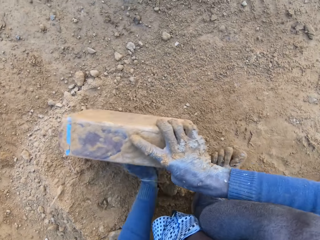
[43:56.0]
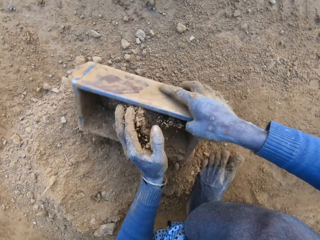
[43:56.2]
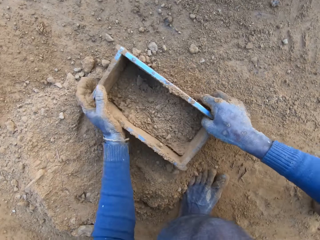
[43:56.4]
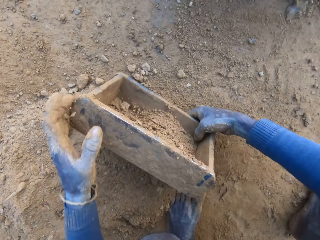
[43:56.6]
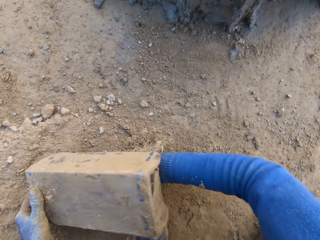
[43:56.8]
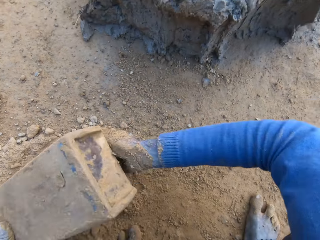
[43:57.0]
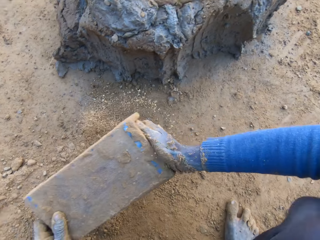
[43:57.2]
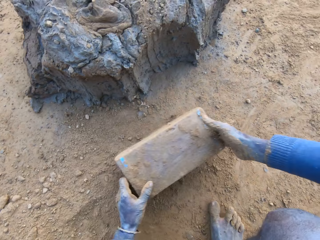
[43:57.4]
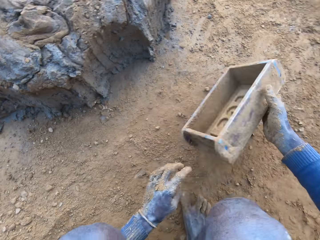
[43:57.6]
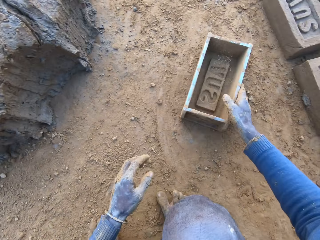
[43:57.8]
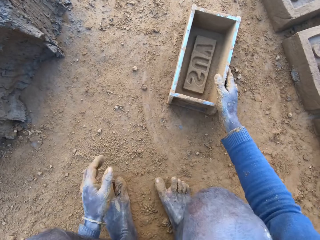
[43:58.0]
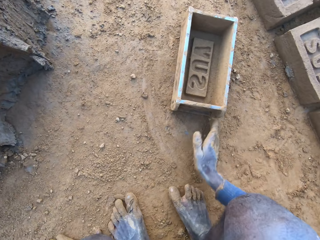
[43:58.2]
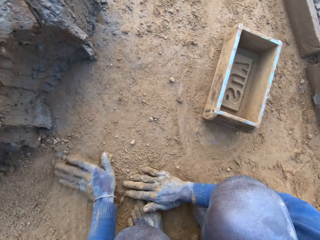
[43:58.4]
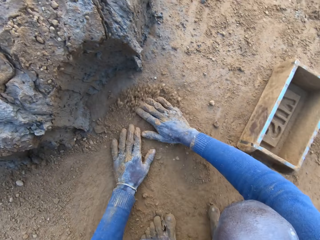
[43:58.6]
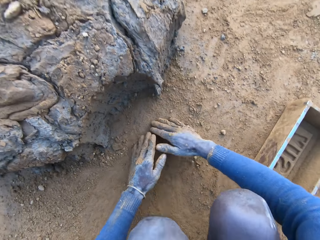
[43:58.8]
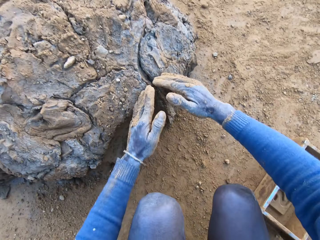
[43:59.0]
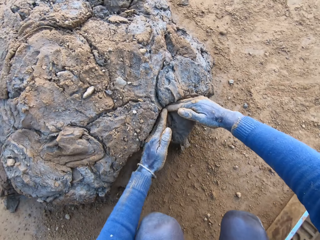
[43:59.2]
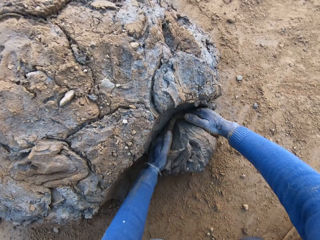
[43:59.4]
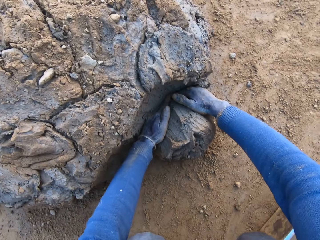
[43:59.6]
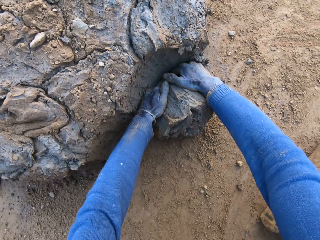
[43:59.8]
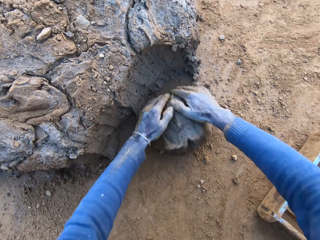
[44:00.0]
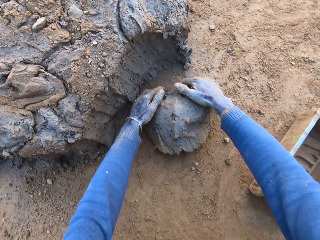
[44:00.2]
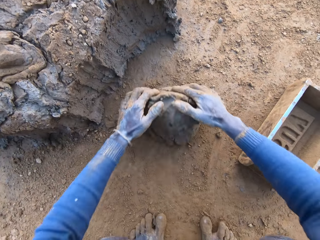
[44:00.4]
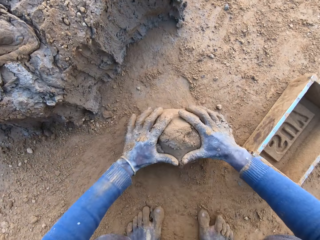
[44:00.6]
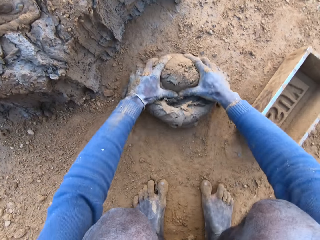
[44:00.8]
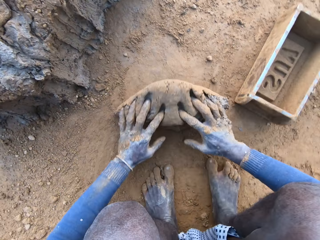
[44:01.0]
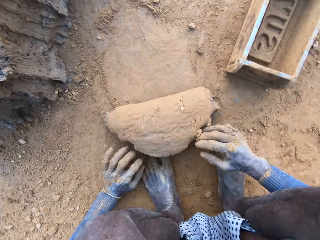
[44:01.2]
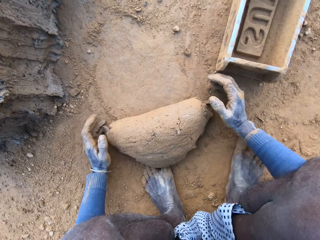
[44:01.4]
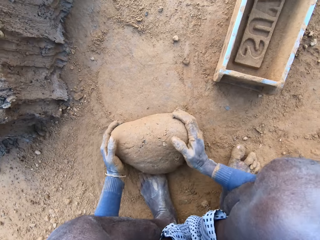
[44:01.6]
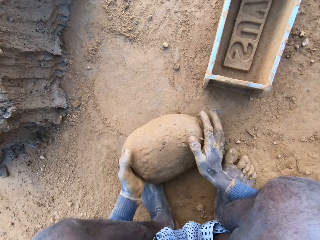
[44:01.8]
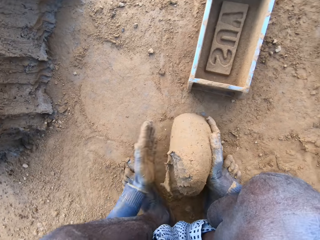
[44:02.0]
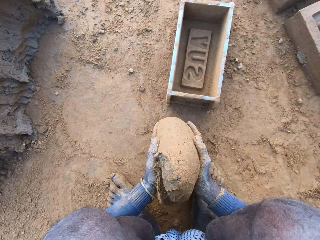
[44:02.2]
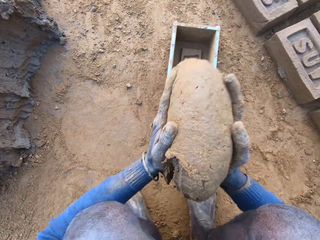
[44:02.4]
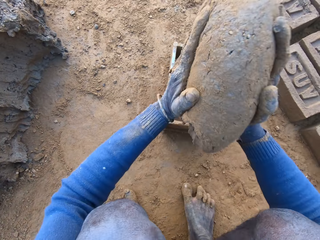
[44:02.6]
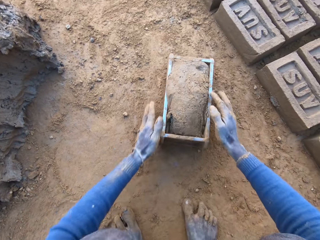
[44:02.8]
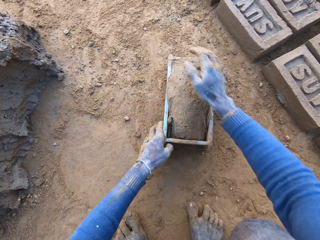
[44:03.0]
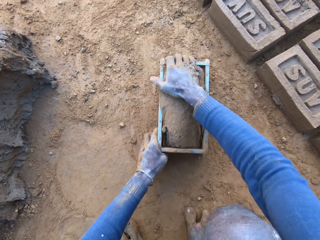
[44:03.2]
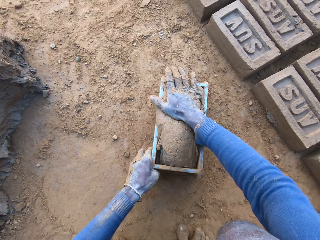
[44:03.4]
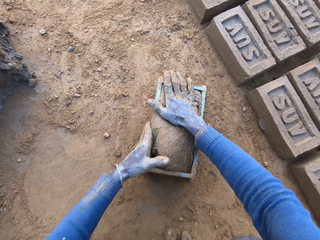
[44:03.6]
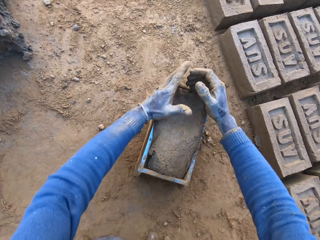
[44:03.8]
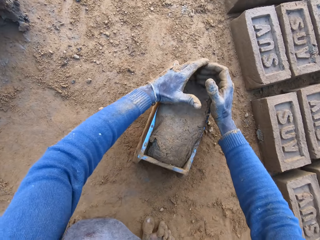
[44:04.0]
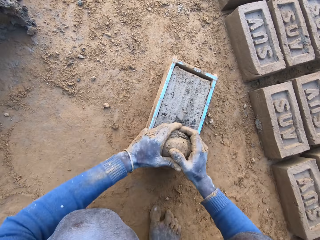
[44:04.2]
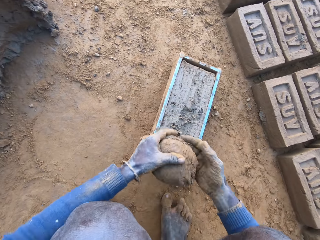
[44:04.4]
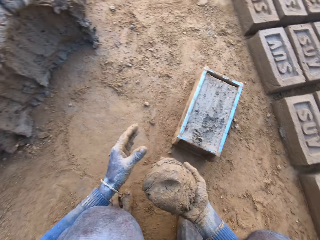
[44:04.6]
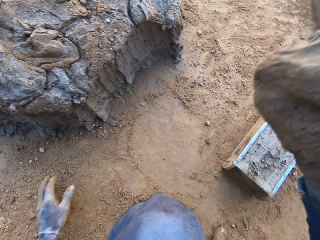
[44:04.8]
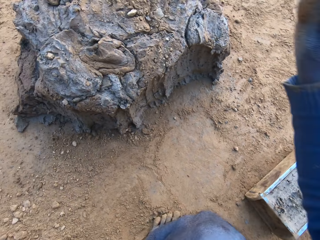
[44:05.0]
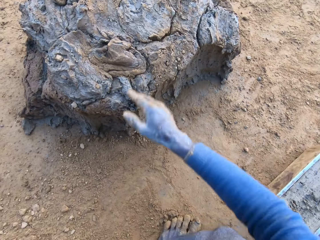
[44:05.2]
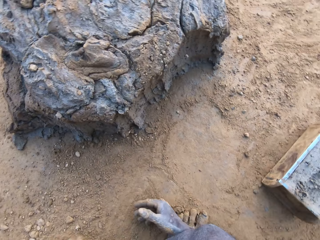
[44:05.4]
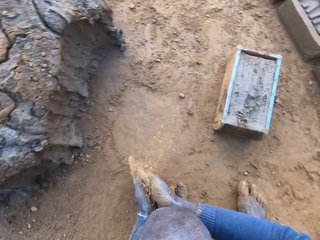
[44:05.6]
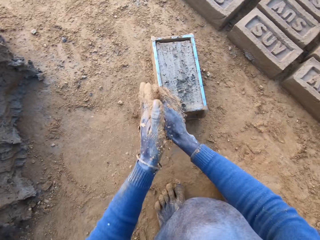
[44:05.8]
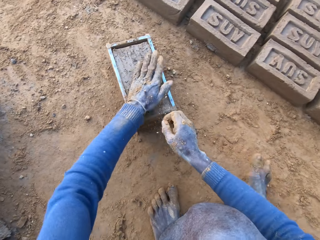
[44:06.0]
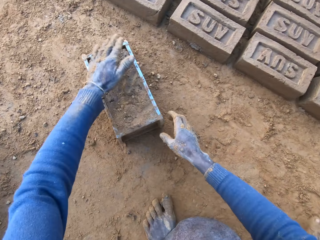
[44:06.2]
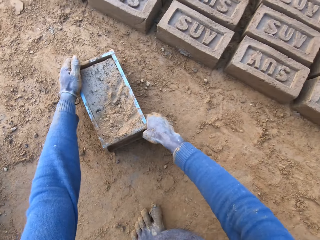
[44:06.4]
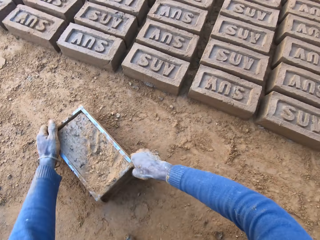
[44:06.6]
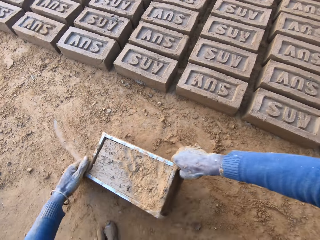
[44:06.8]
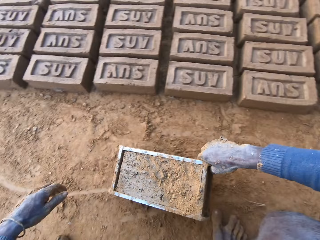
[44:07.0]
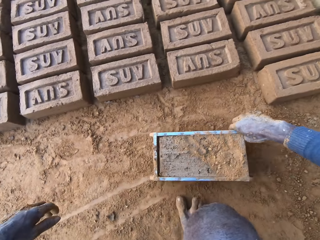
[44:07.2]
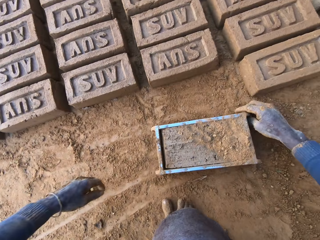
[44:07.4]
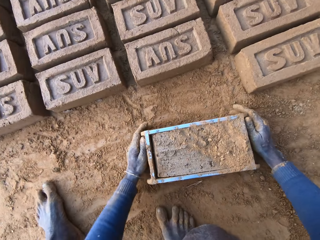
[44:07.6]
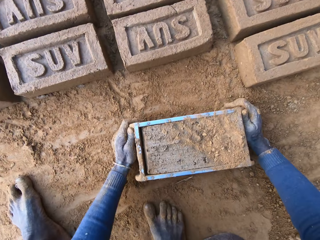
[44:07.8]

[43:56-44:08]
The camera wearer fetches sand with the container or iron brick mold and his hand. He pours sand from the ground into the iron brick mold with his left hand. He turns the container. He removes the sand from the iron brick mold. He hits the container on the ground. He drops the iron brick mold on the ground. He drags his hands on the sand. He rubs his hands on the ground. He moves his hands towards the clay or concrete. He cuts a portion of the concrete from the heap of concrete with his hands. He rolls the clay on the sand. He mixes the concrete with his hands. He lifts up the clay. He drops the concrete in the iron brick mold on the ground. He holds the container with both his hands. He adjusts the container. He cuts the excess clay with his hands. He removes the excess concrete from the iron brick mold. He places the clay on his right hand. He lifts up the clay. He drops the excess concrete on the heap of concrete on the ground. He throws sand on his right hand. He places his hand on the clay. He shifts the iron brick mold on the ground towards him with his hands.

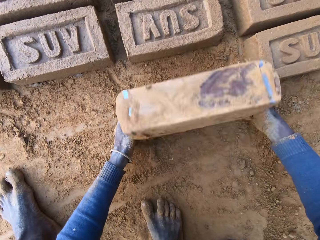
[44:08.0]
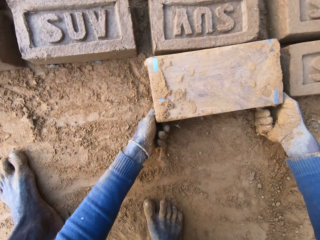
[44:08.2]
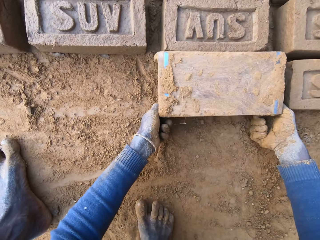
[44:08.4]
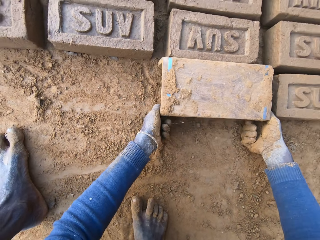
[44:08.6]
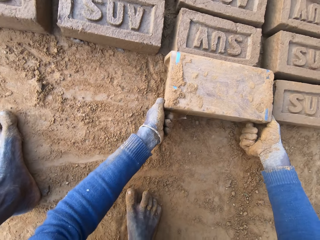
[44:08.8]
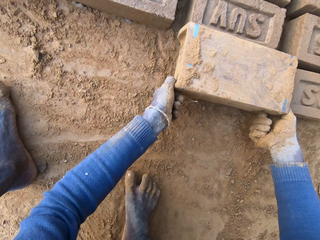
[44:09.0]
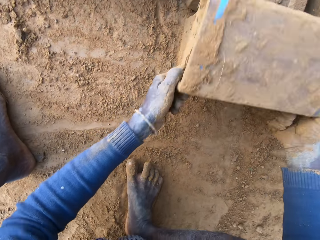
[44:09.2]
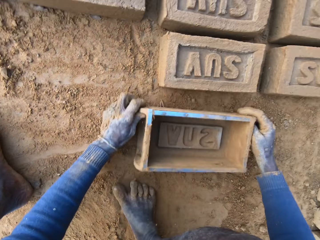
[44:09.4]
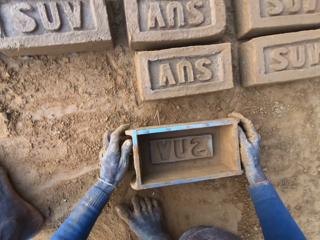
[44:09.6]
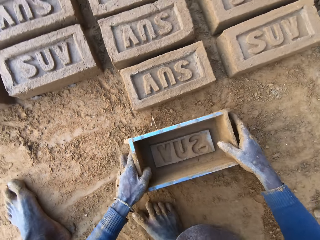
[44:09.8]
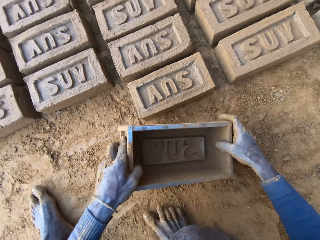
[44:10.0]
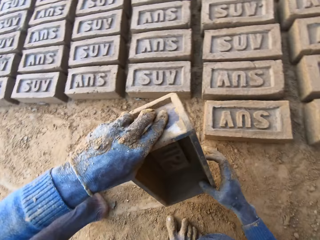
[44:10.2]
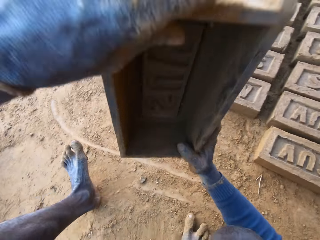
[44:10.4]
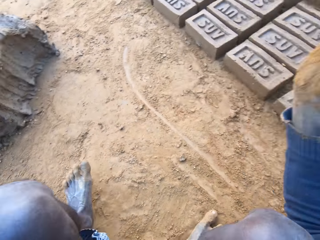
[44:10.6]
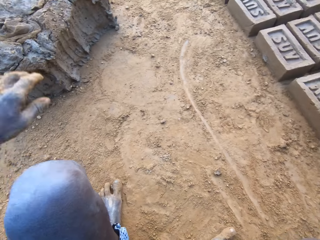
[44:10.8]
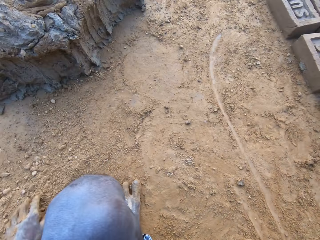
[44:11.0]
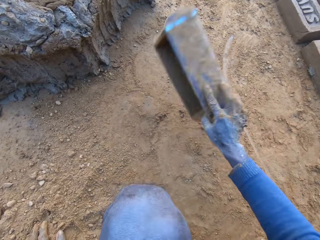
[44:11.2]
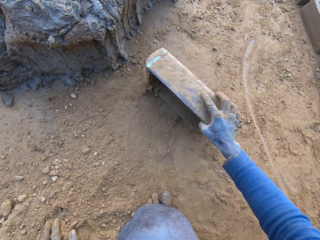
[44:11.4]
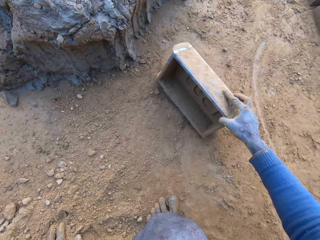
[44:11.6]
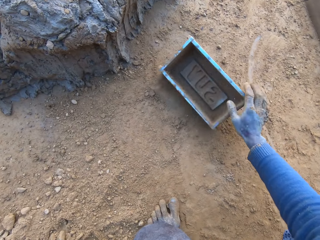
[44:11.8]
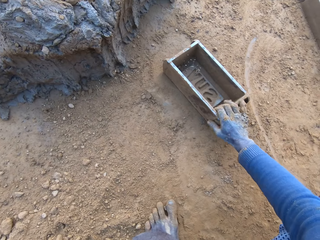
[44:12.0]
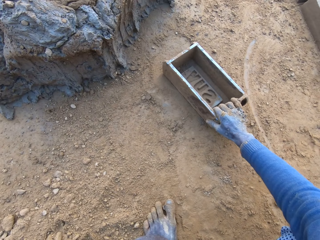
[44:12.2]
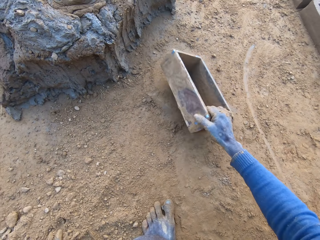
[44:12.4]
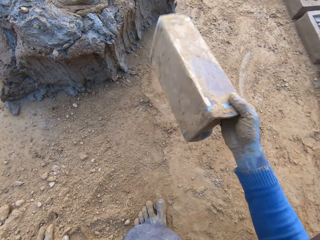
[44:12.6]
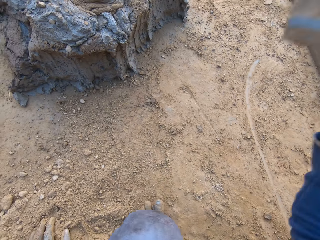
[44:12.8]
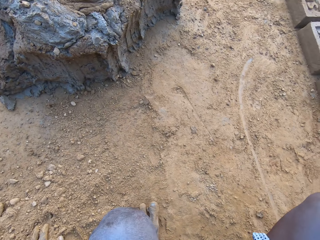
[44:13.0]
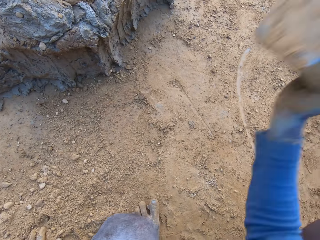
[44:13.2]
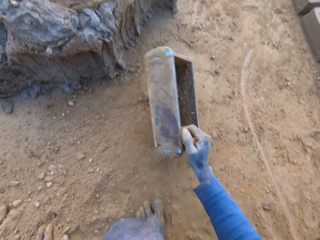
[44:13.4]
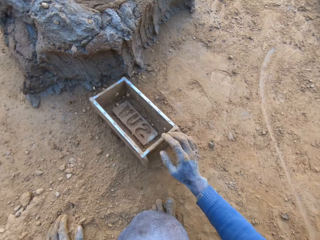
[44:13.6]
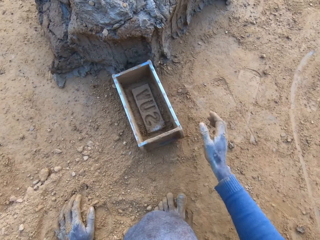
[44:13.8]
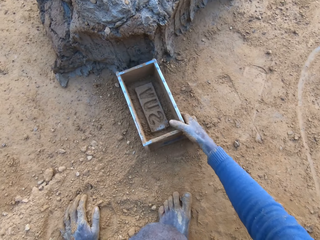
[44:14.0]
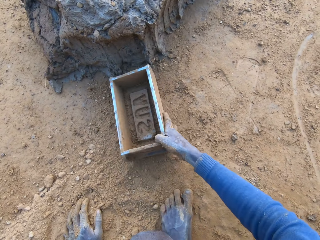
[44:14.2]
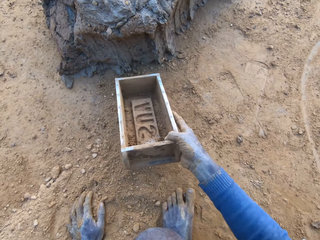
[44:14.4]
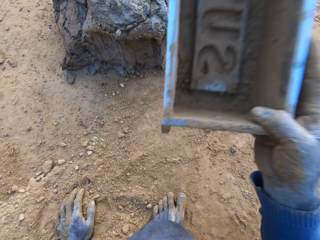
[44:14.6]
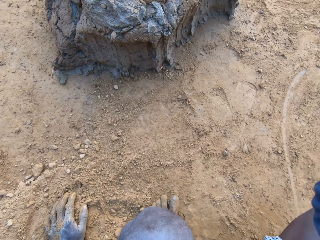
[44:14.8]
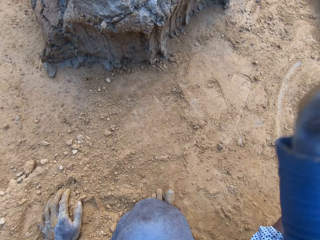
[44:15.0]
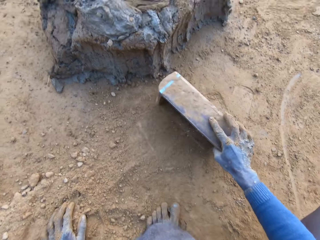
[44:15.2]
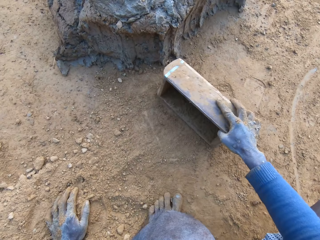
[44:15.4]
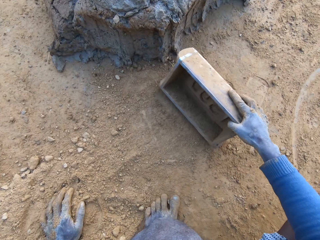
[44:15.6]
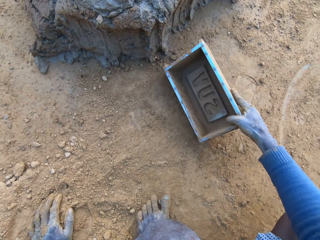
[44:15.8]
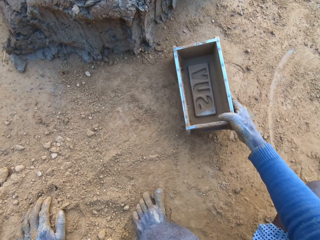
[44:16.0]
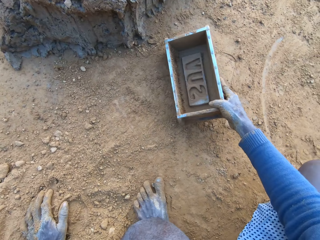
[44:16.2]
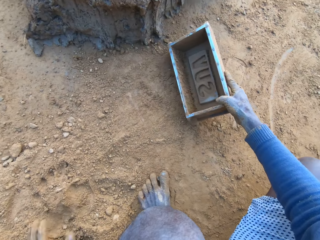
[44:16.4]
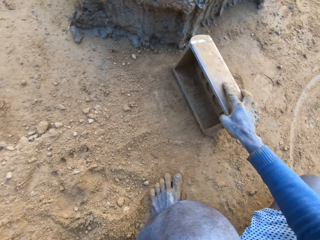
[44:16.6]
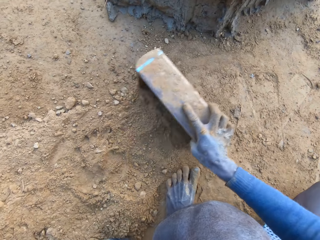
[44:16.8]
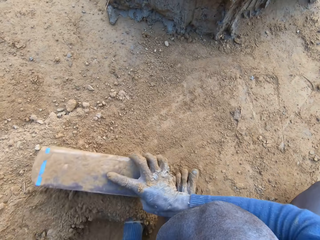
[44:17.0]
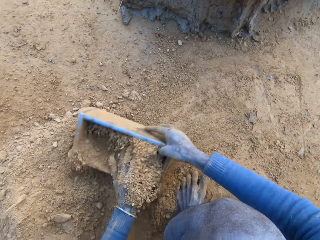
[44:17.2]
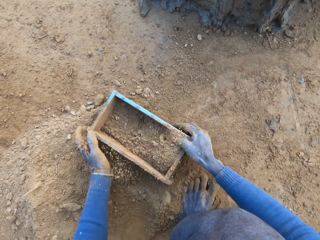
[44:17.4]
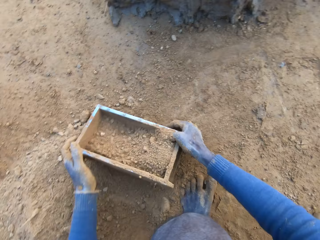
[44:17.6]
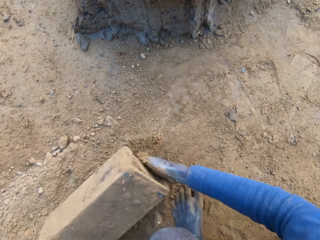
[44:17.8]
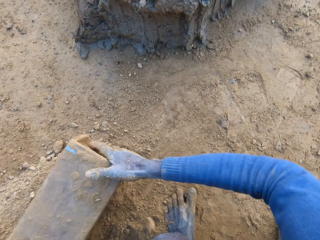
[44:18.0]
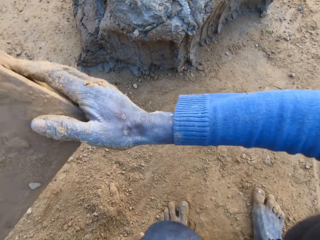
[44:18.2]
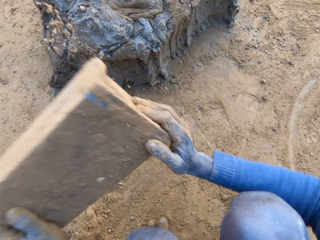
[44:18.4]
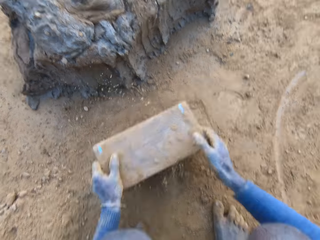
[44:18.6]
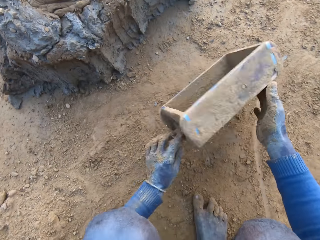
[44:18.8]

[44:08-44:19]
The camera wearer turns the iron brick mold or container on the ground. He lifts up the container. He hits the container on the ground. He drops the iron brick mold on the ground. He picks up the container. He moves towards the clay. He hits the iron brick mold on the ground with his hands repeatedly. He fetches sand with the container and his hand. He pours sand from the ground into the iron brick mold with his left hand. He turns the container and lifts up the container. He removes the sand from the iron brick mold.
